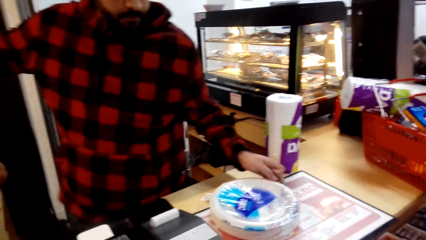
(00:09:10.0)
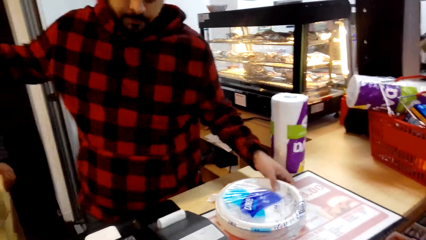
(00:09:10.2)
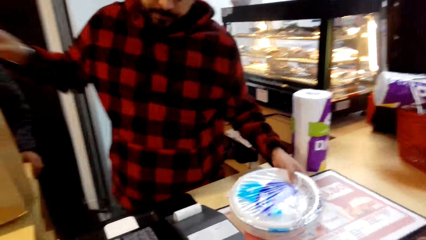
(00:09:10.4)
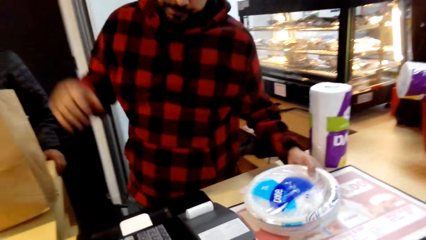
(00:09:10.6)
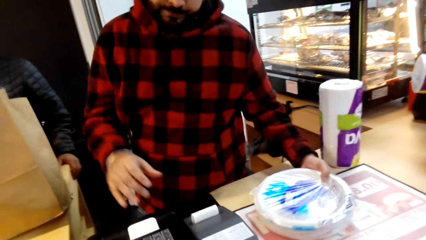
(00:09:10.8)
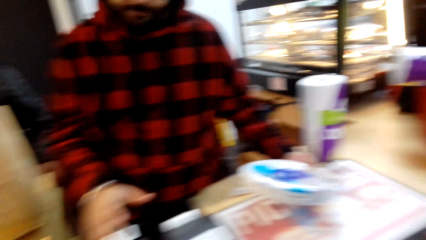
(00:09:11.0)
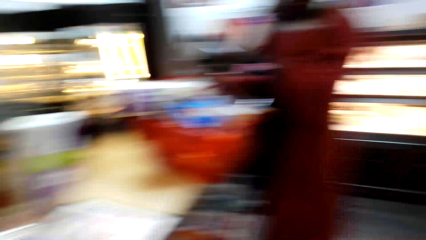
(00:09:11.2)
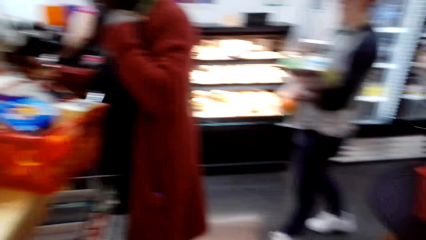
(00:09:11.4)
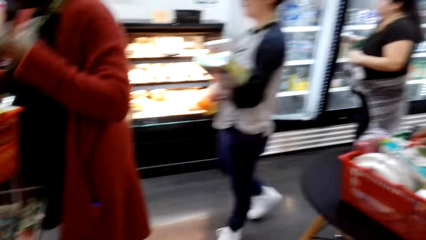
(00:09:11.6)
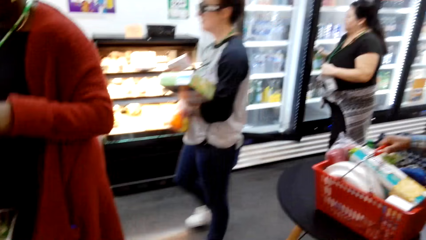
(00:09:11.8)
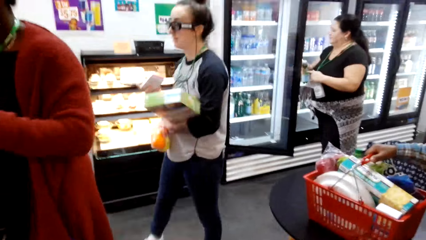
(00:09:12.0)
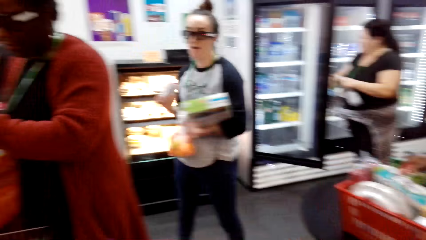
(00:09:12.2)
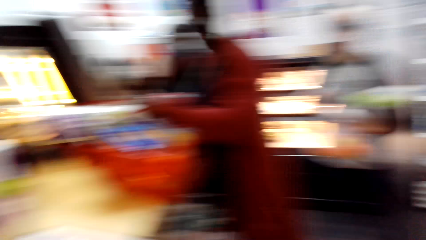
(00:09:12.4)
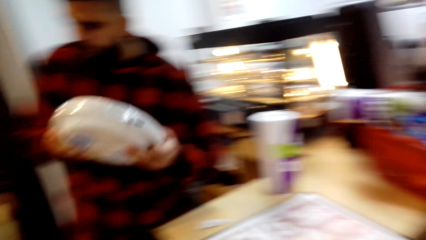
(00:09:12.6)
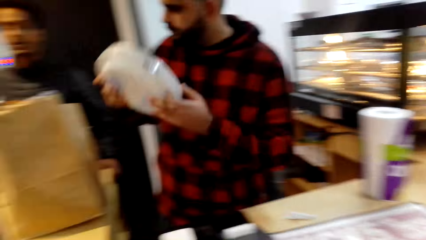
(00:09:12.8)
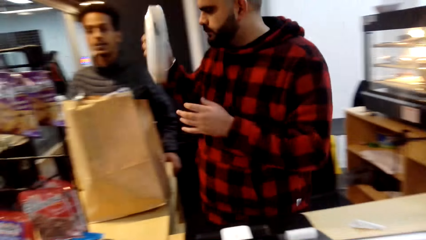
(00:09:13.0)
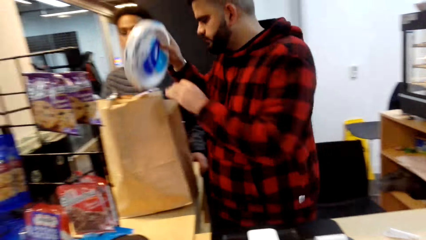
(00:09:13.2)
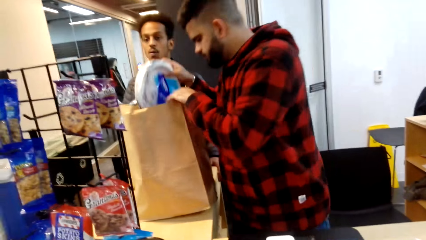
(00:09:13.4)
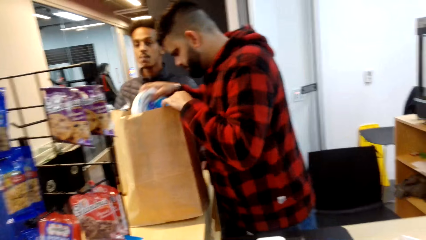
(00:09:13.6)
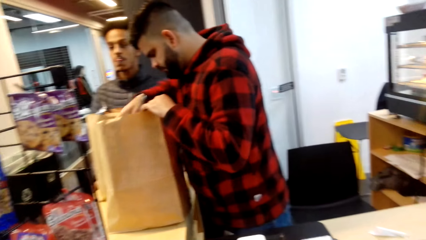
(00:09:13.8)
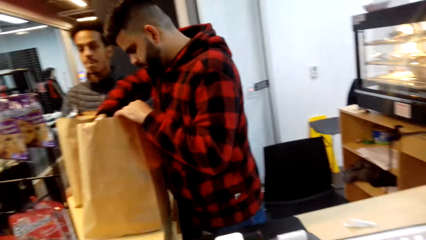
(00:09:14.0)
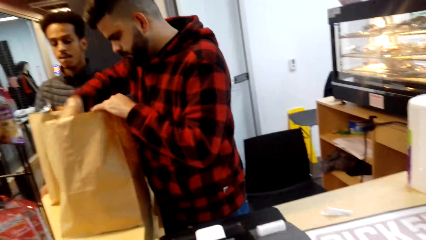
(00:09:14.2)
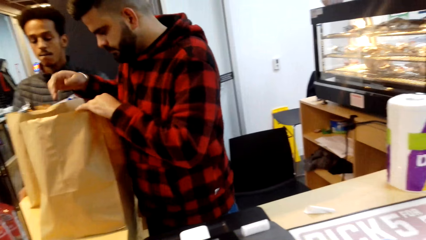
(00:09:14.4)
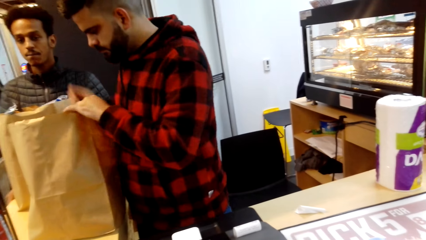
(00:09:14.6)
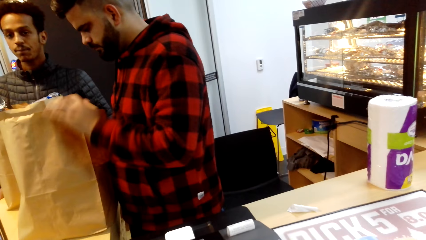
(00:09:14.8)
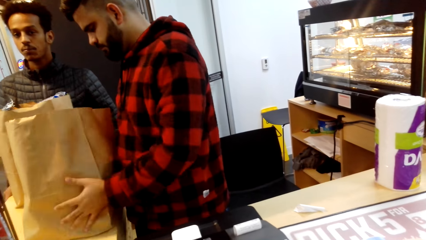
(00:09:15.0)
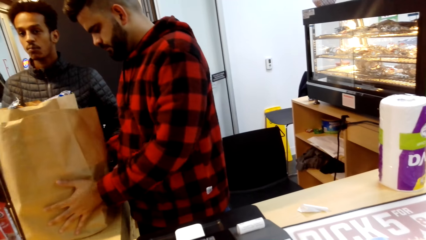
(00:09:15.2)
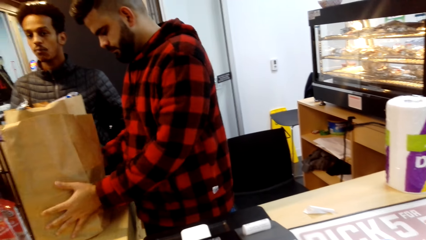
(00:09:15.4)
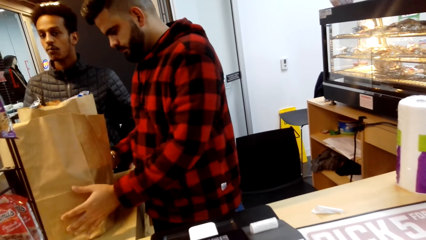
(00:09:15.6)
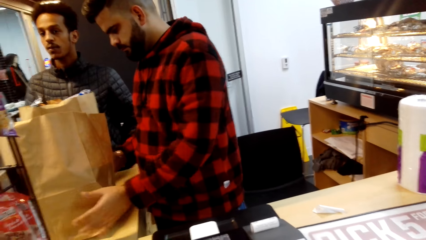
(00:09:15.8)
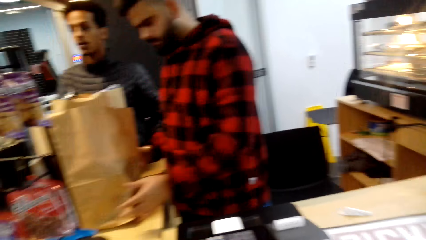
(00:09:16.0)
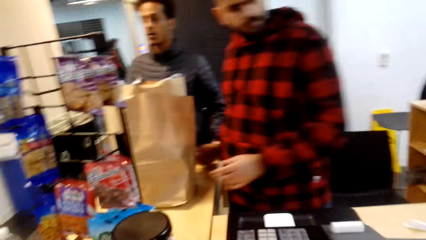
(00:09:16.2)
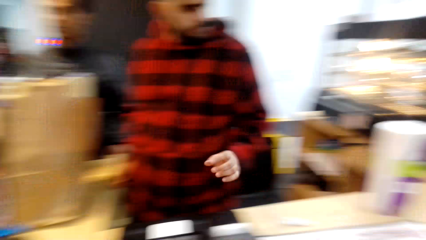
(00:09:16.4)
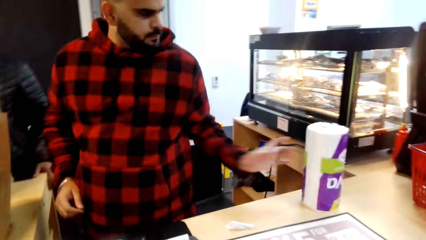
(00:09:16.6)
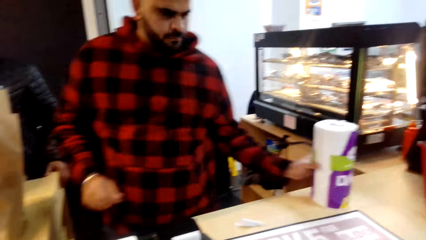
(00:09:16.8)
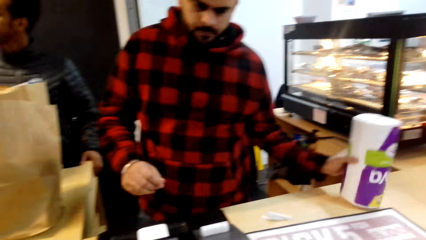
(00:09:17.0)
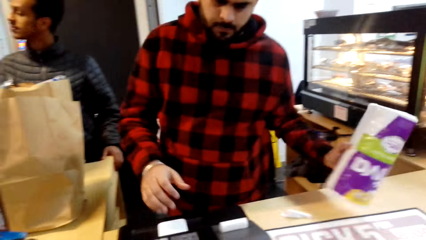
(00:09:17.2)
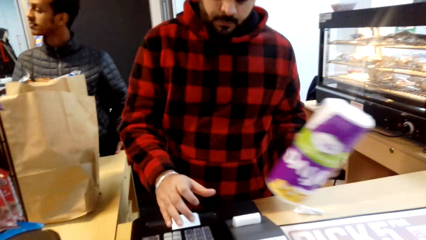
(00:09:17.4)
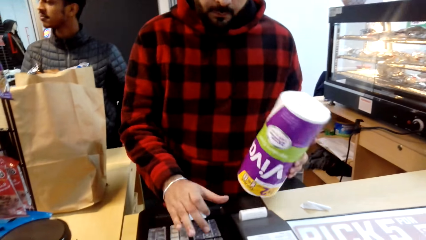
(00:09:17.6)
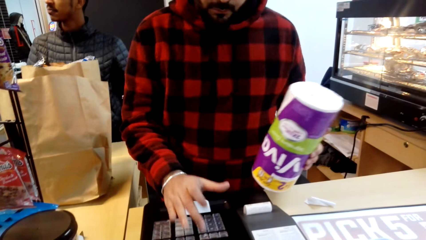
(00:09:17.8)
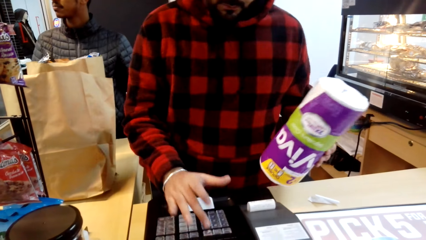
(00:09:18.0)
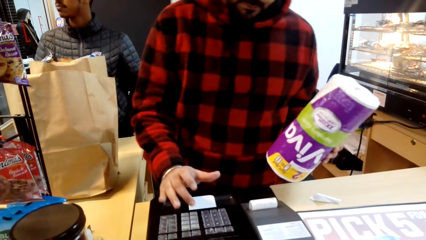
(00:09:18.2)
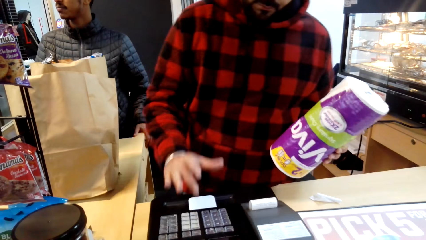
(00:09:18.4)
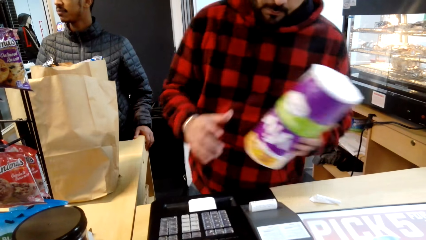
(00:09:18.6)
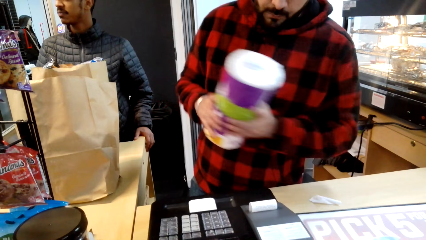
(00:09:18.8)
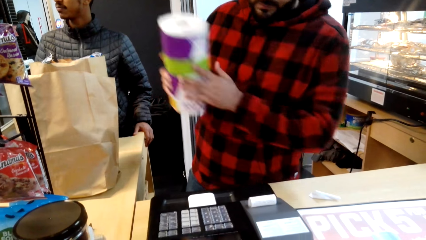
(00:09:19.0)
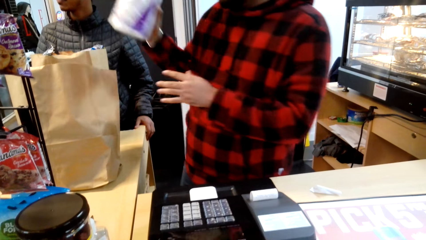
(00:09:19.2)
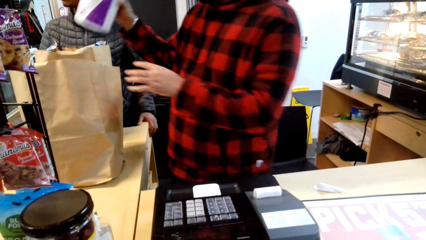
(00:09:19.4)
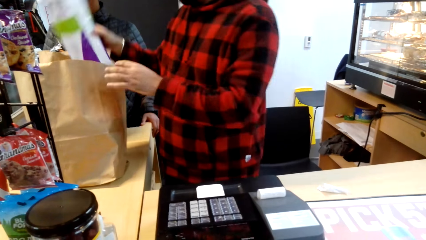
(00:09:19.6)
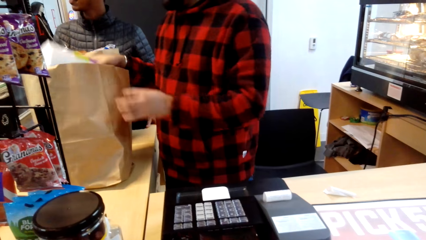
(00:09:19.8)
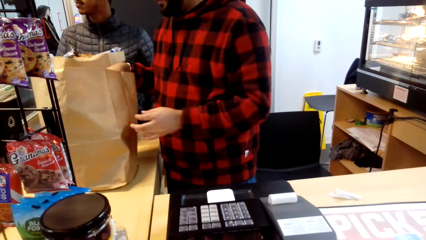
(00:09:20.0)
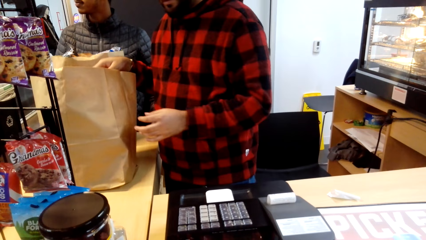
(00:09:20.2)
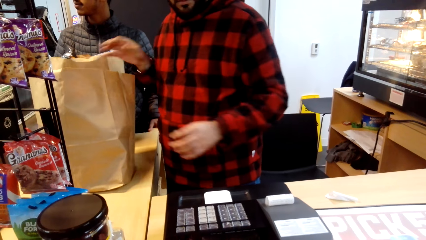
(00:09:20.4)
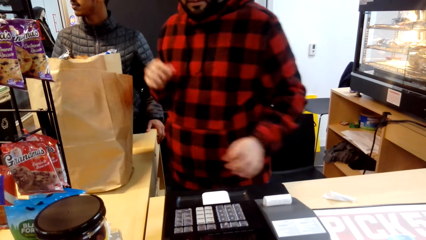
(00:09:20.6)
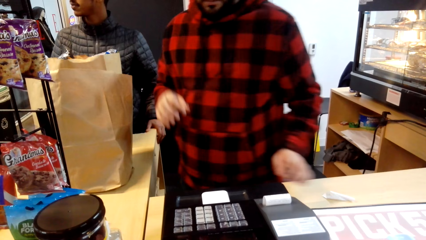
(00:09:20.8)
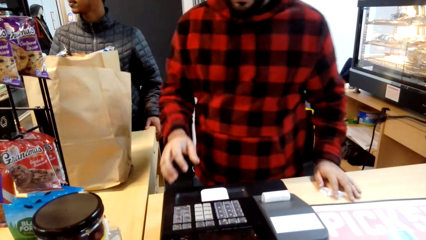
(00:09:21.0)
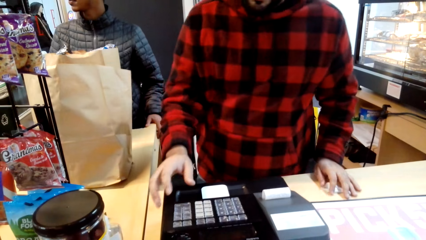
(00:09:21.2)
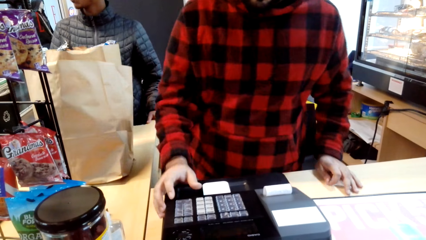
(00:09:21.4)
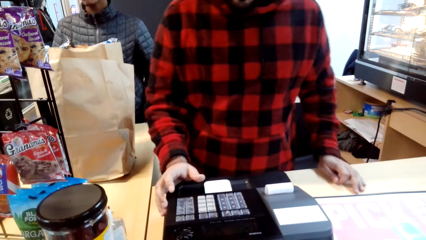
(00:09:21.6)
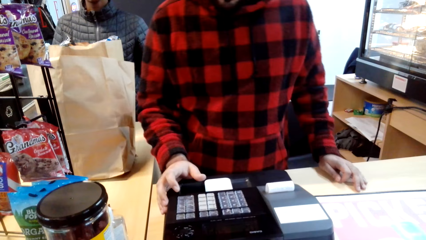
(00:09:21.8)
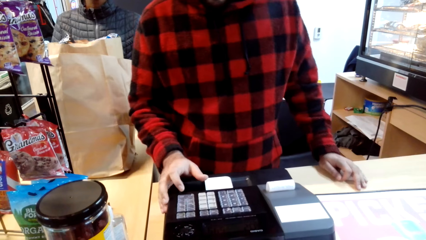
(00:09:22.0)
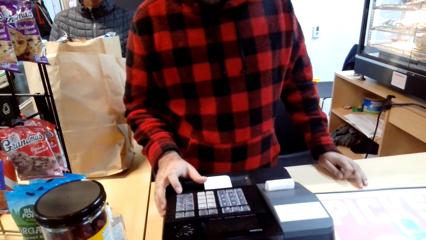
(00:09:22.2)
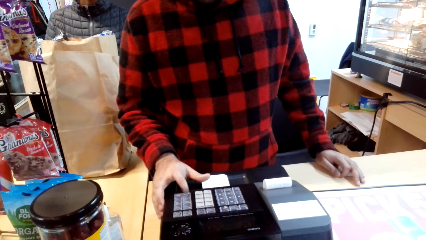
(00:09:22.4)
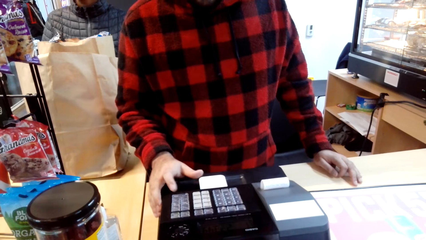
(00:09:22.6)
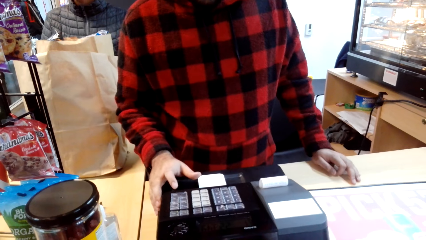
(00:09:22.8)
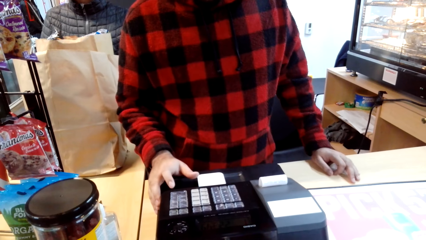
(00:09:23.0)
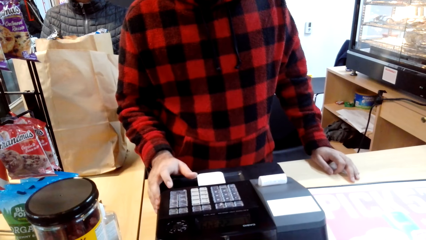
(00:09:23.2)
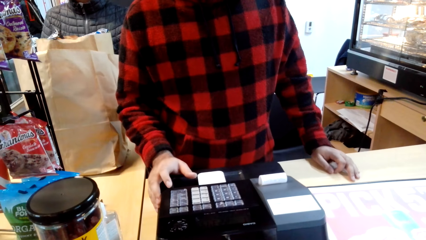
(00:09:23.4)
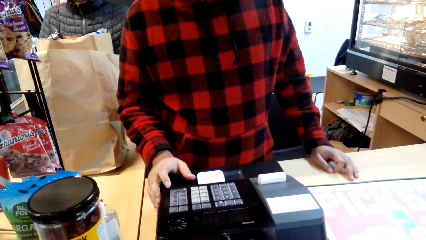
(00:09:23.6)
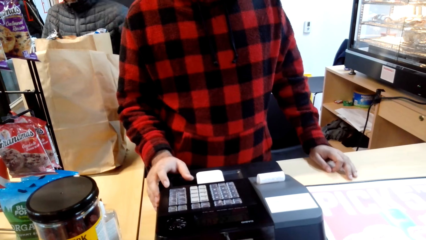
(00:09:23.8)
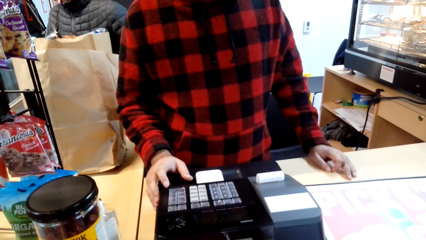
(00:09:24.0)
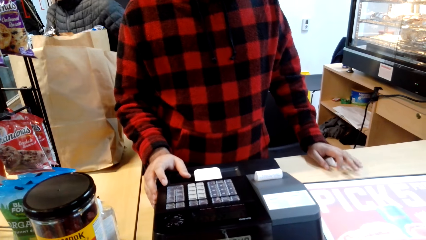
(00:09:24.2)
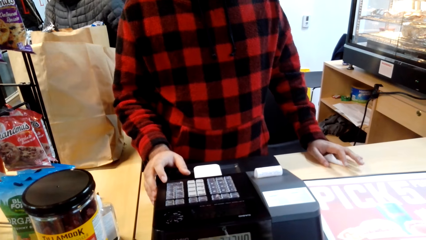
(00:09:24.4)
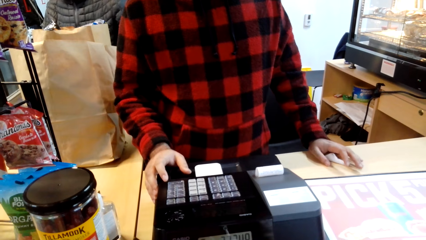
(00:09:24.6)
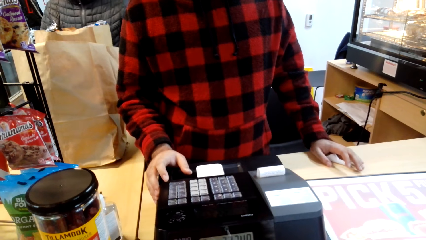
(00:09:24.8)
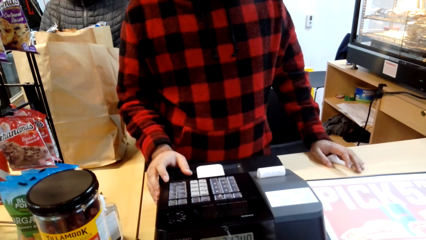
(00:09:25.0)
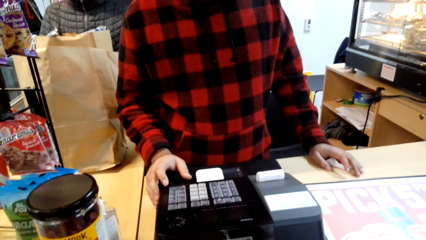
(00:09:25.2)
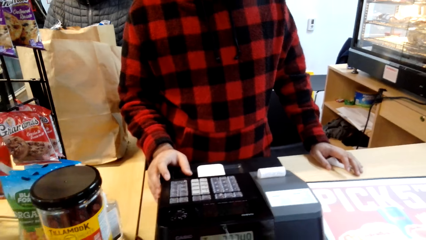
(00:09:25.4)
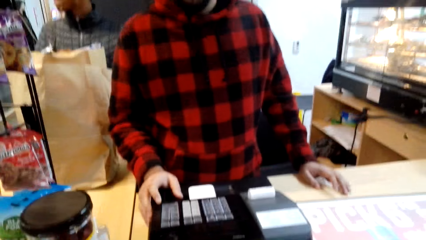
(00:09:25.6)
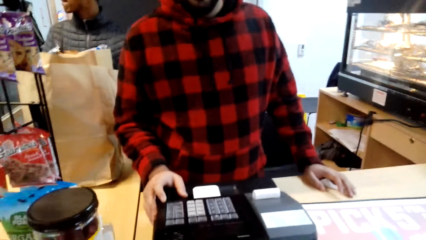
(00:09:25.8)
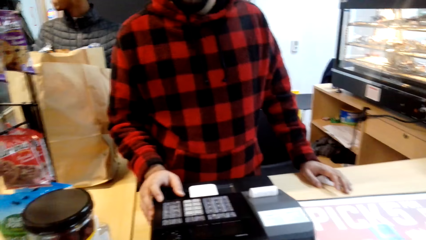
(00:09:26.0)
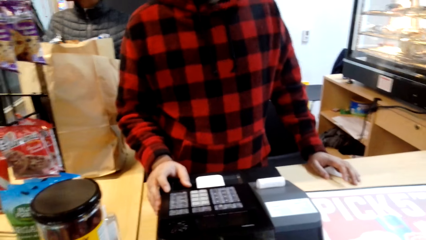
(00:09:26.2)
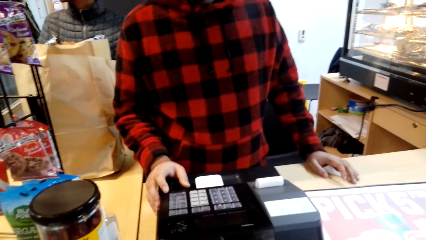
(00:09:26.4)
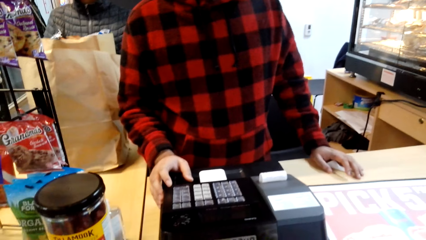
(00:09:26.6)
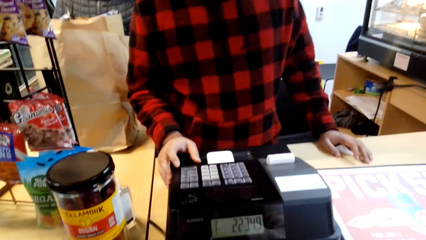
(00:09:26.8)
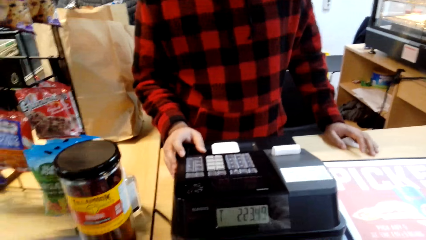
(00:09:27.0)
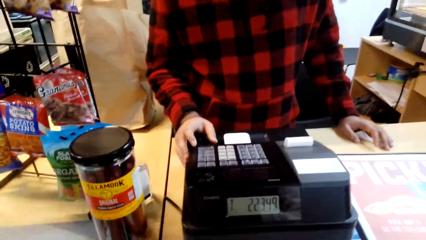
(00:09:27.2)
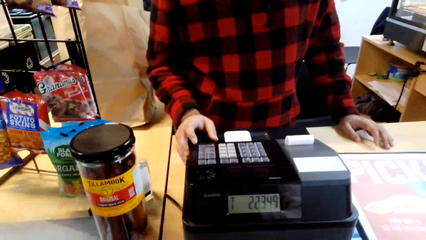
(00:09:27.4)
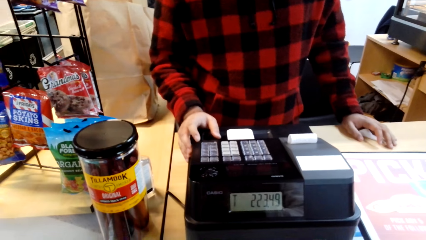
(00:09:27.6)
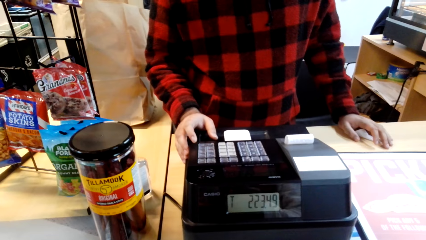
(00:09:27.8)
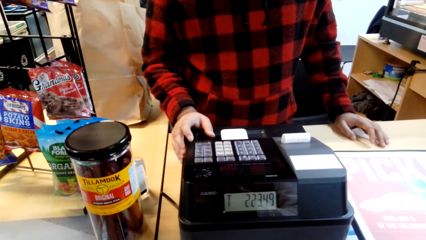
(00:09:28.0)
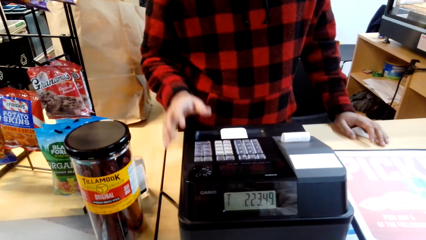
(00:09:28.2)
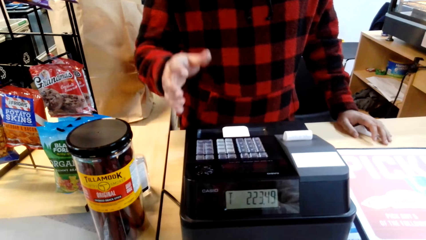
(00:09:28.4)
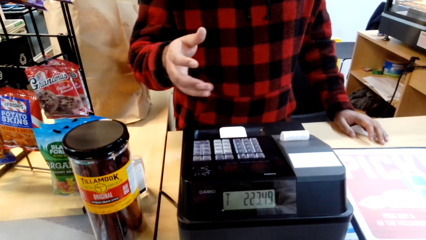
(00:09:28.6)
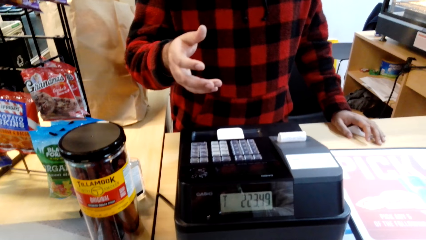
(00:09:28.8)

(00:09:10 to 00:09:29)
The cashier grabs plates. The camera wearer looks around. The cashier packs the plates inside the paper bag. Another cashier picks up a tissue paper roll in his left hand and types on the billing machine with his right hand. The other cashier puts the tissue roll in the shopper bag. The other cashier types on the billing machine with his right hand. A man at the counter converses with the camera wearer.
